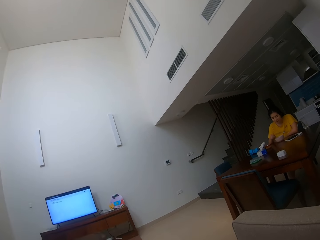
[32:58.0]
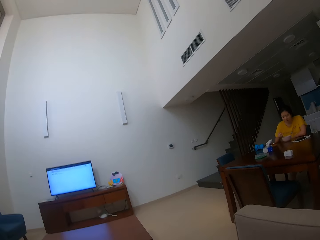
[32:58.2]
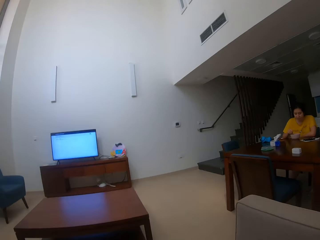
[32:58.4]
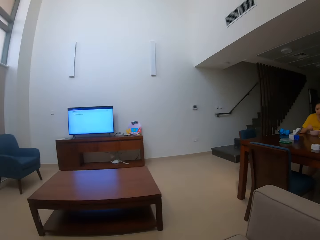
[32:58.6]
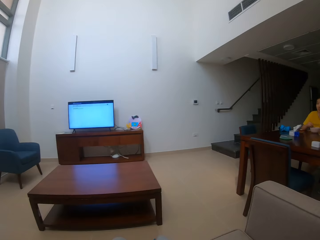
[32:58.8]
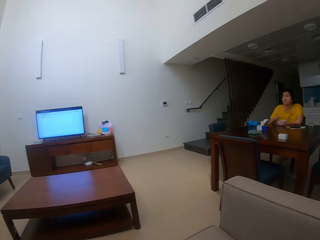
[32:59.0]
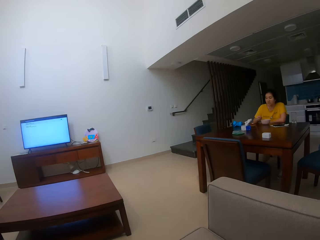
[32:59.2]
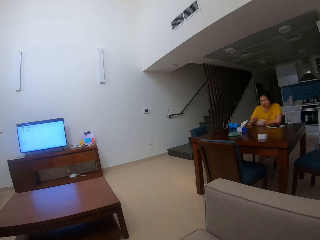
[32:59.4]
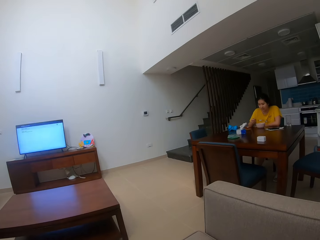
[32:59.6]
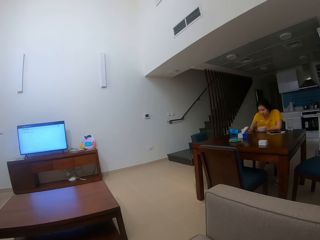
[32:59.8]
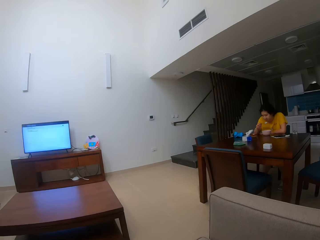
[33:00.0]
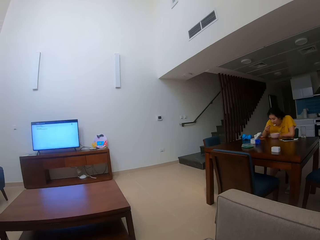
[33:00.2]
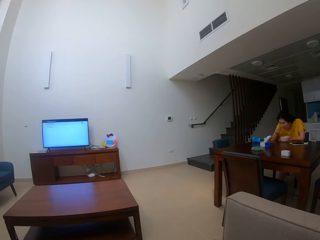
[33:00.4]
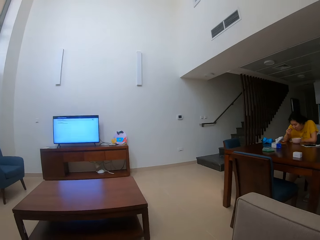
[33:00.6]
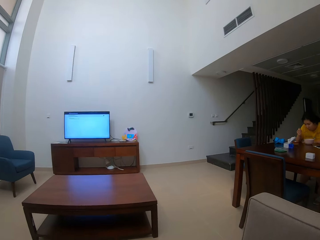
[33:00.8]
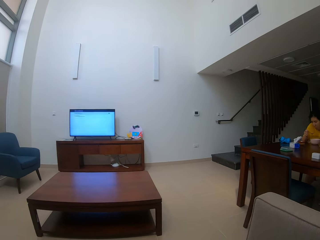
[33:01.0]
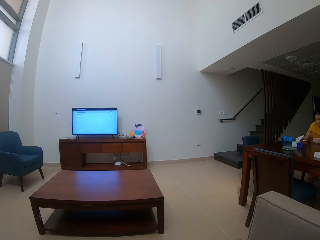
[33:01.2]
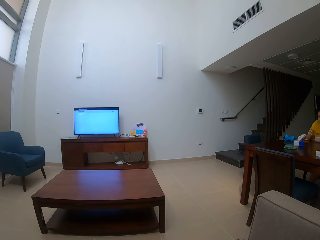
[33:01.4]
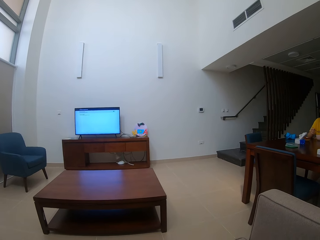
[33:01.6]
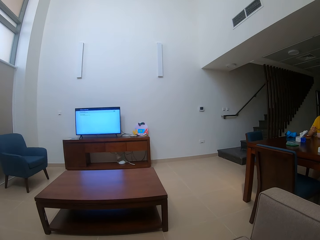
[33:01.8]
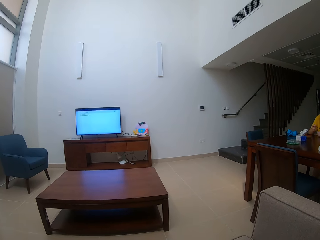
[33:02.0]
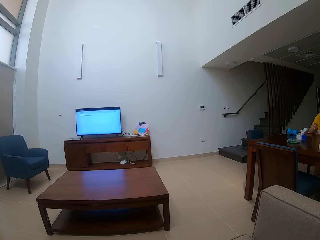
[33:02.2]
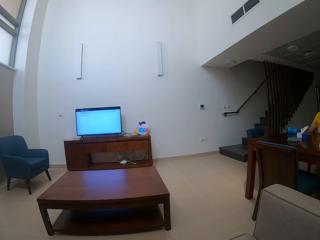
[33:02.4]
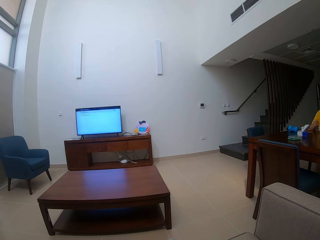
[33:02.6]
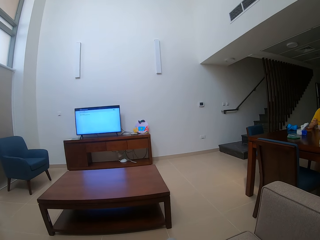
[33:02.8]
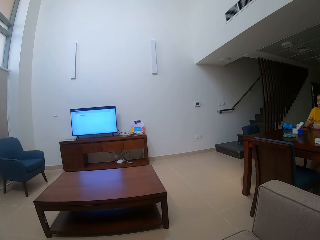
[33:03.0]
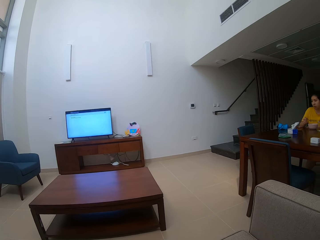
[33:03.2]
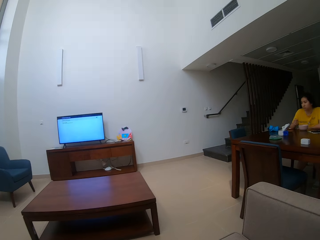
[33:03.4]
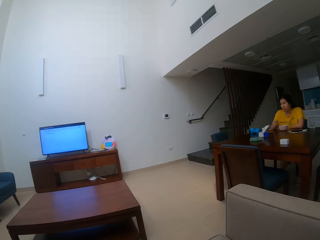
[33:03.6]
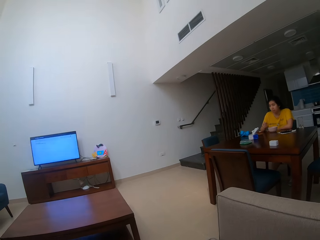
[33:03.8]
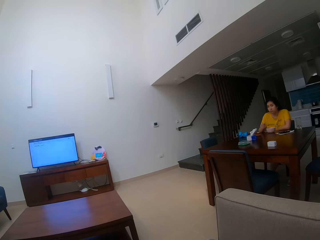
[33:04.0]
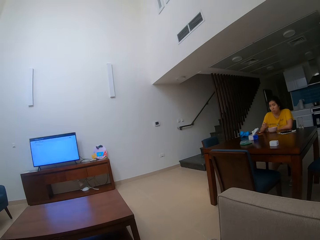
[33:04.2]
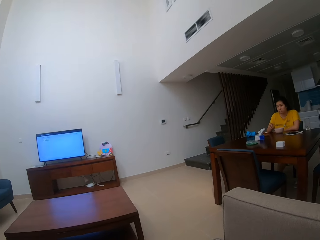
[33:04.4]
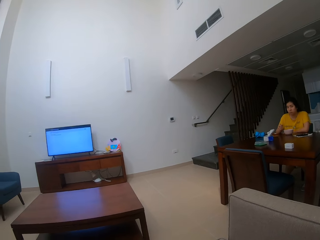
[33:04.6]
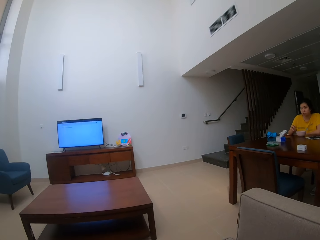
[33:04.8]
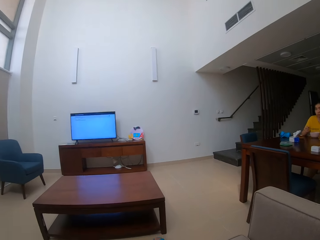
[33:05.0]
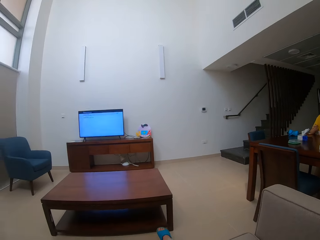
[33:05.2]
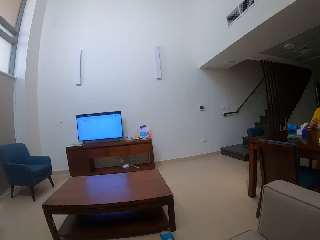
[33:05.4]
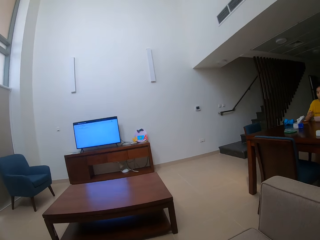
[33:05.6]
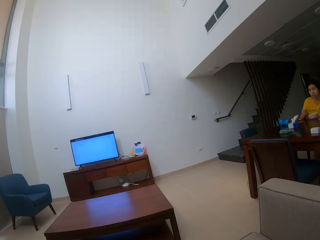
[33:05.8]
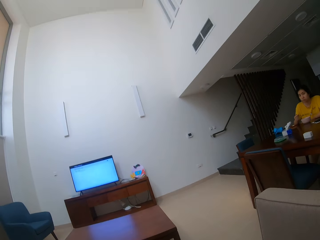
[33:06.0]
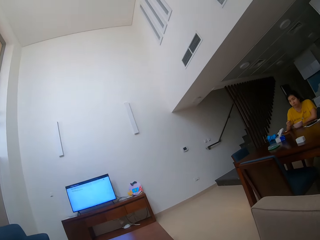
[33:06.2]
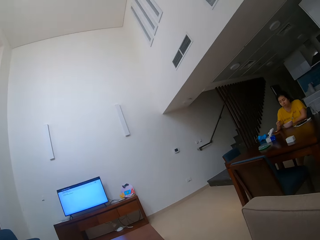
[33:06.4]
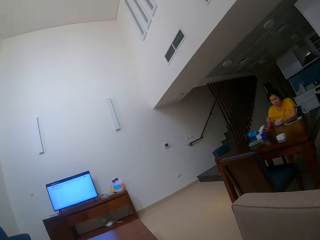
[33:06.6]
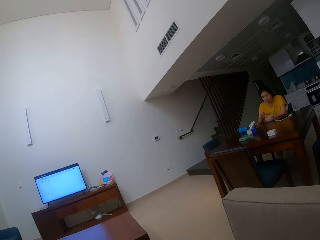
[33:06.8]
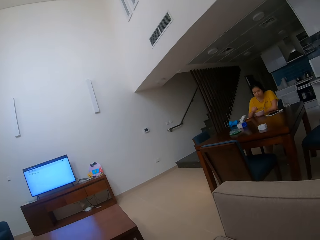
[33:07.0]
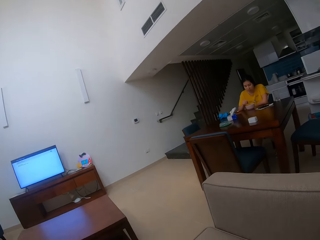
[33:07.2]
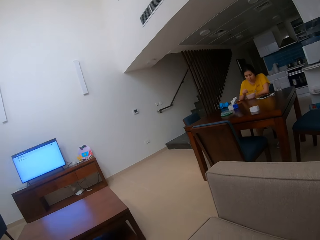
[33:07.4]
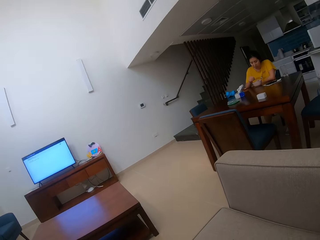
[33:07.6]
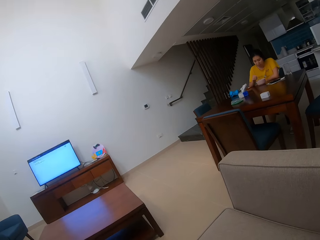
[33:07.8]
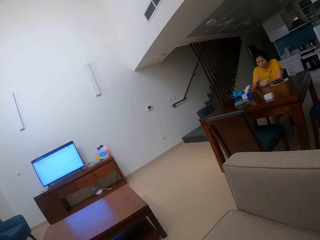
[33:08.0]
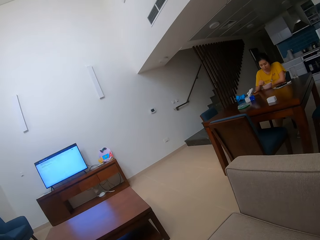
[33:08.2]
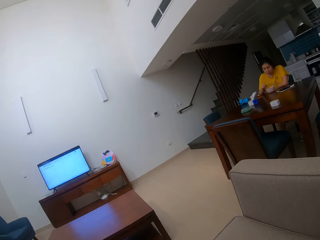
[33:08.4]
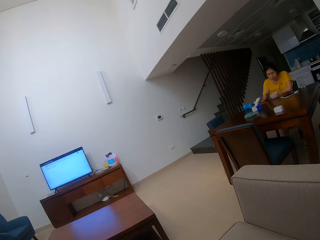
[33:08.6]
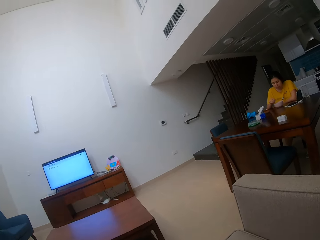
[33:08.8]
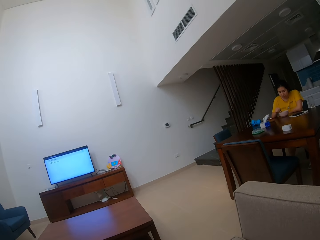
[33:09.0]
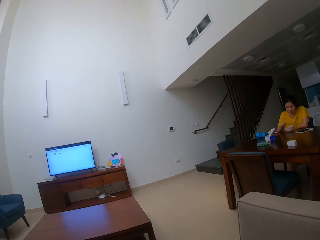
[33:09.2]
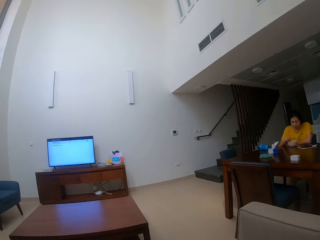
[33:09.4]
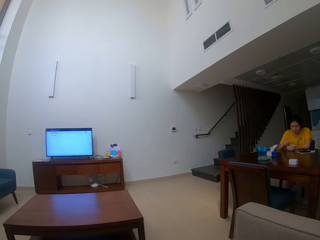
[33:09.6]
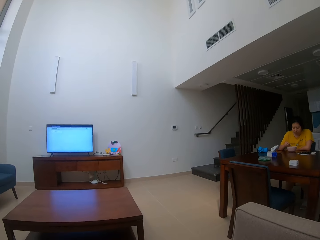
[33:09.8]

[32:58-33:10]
A person eats food with a spoon. The camera wearer stares at the television. They stare at the person.

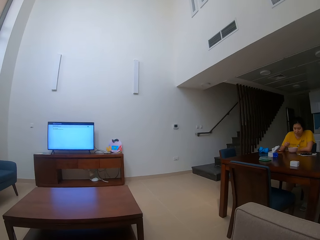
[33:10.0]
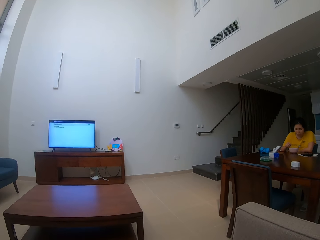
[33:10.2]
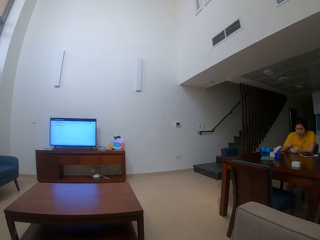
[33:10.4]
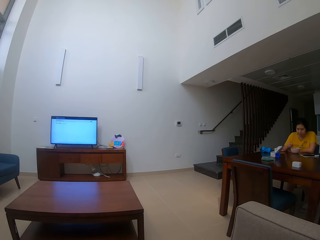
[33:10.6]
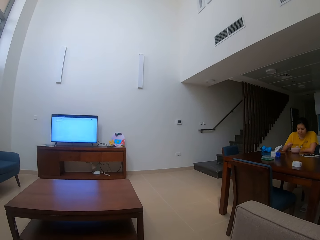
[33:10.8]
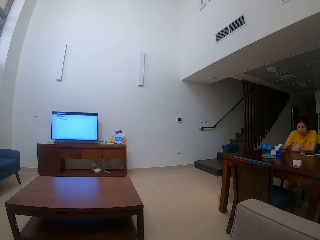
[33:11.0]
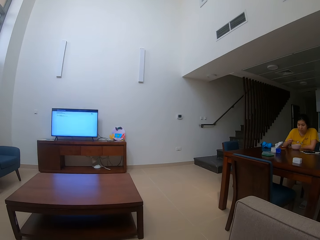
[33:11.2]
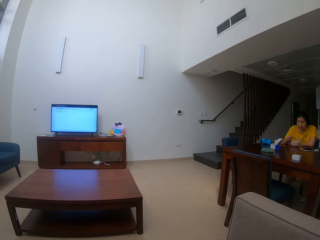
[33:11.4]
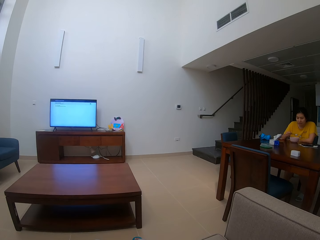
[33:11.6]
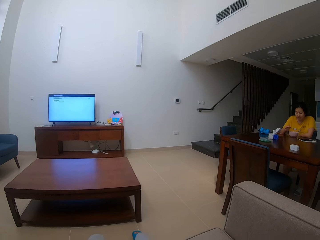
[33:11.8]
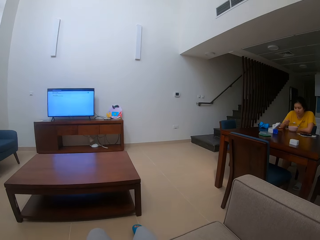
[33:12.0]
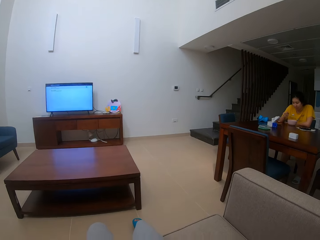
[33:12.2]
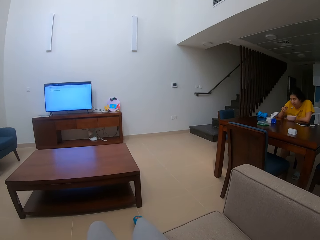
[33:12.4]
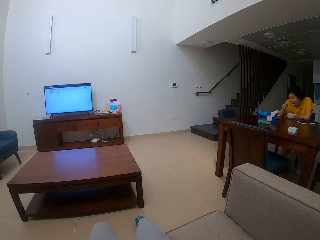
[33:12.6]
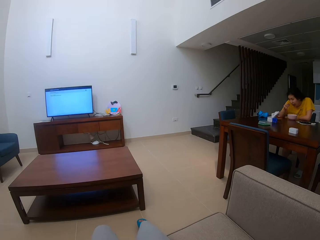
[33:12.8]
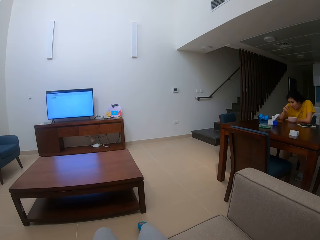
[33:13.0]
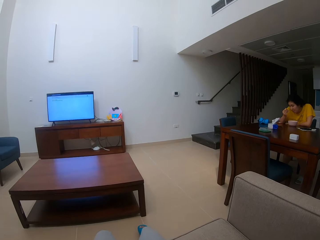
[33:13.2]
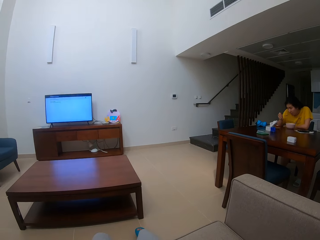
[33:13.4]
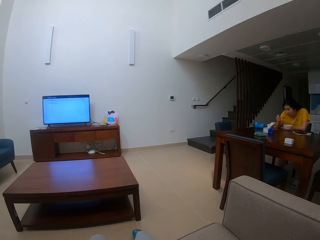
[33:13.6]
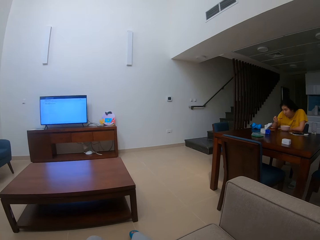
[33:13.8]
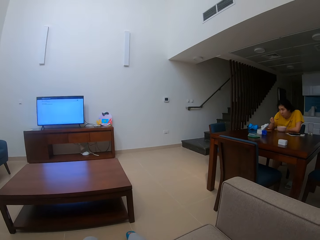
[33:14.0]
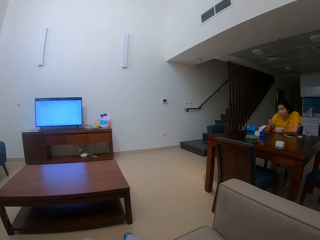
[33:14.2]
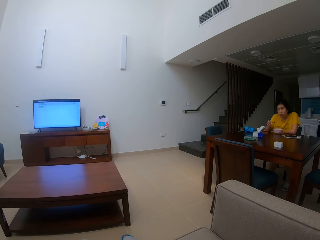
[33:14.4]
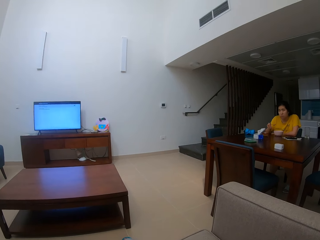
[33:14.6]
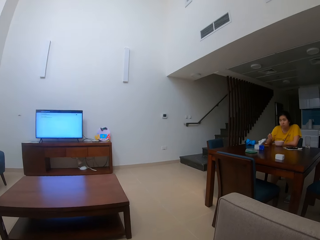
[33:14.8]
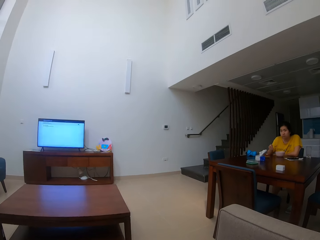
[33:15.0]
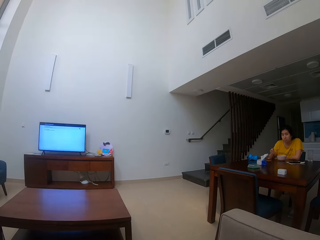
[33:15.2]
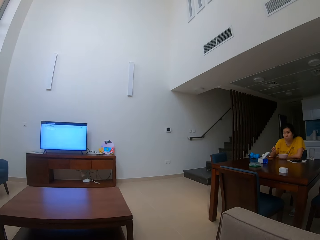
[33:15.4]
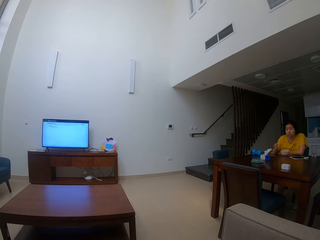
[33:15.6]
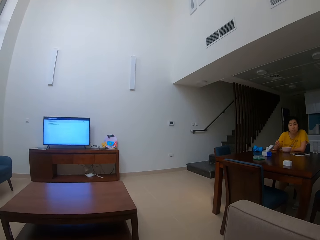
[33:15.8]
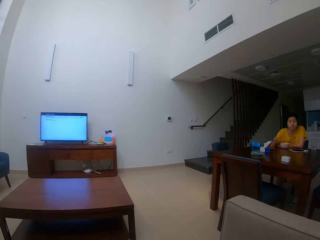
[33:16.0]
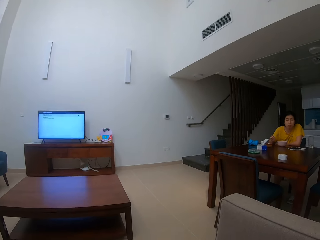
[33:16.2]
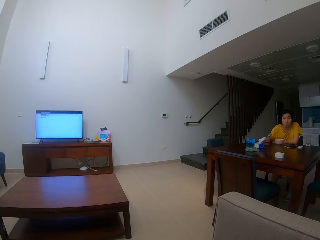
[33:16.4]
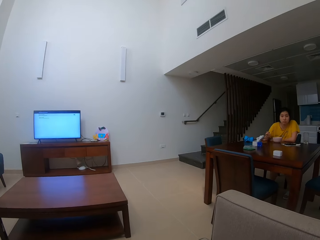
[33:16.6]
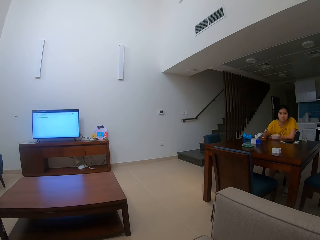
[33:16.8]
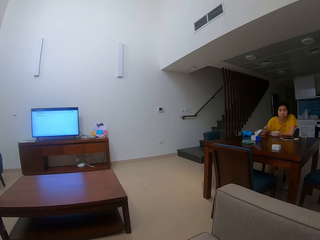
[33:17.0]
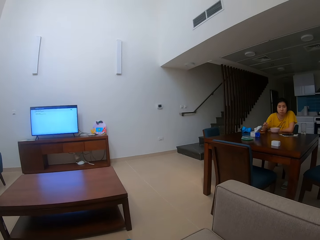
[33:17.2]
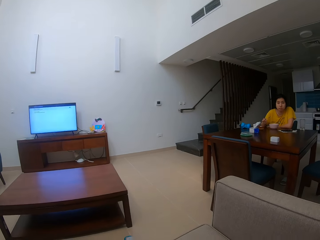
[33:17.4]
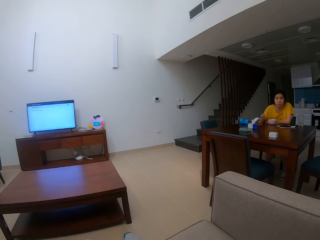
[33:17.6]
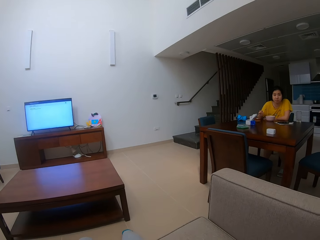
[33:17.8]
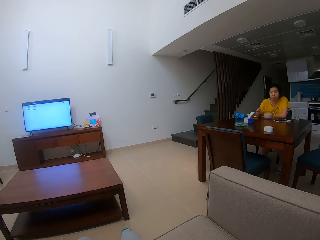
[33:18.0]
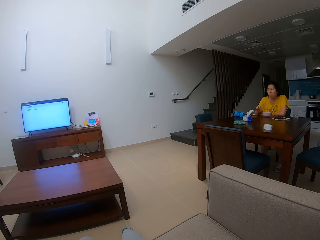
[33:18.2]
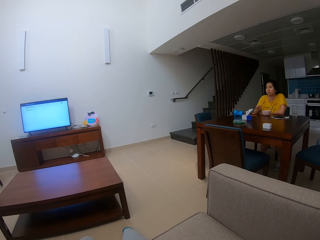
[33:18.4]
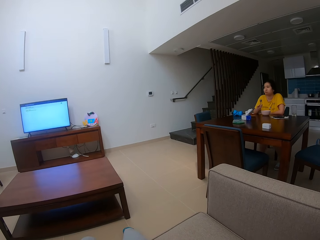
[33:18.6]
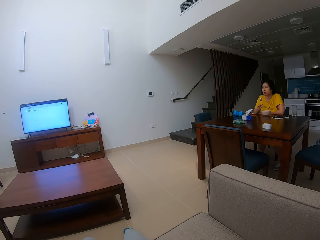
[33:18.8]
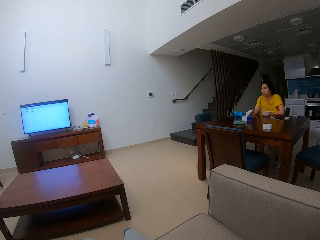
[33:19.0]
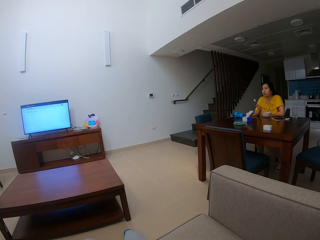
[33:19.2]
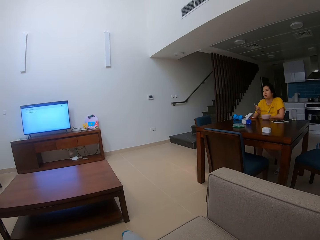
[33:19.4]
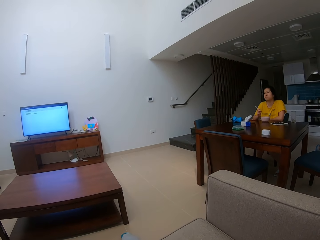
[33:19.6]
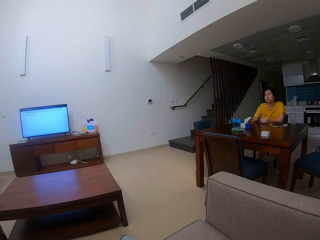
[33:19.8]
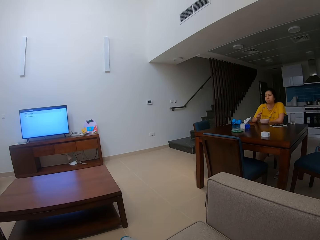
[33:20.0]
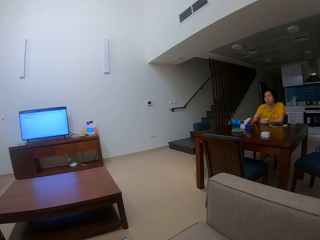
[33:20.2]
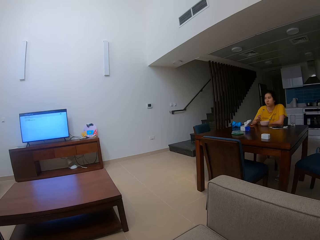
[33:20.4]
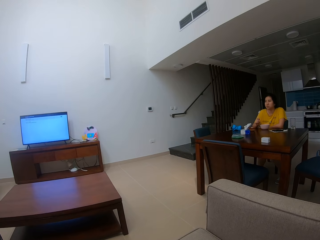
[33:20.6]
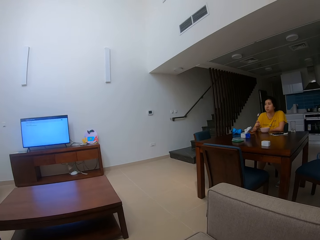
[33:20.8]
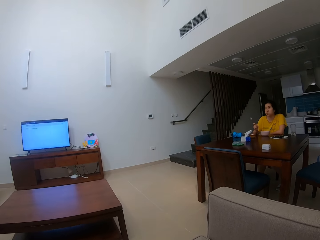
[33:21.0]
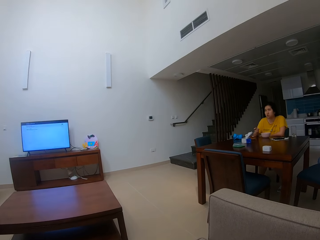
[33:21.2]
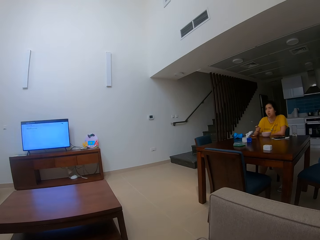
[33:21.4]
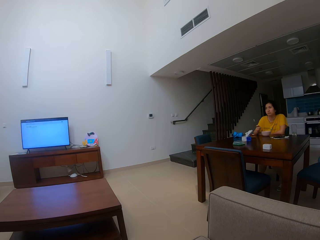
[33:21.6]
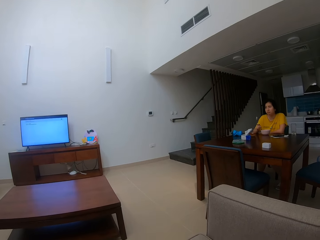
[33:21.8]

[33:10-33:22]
A person eats food with a spoon.
